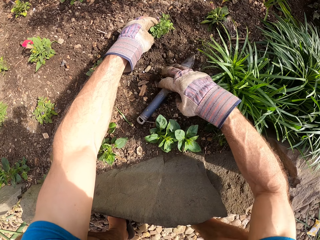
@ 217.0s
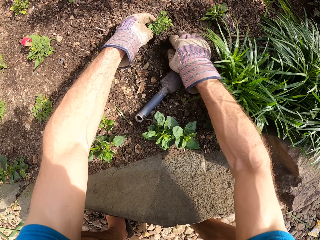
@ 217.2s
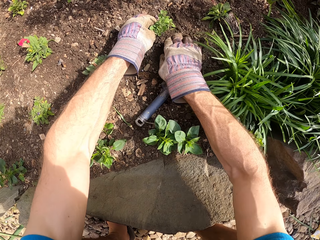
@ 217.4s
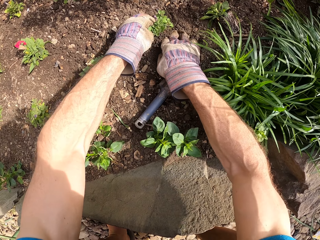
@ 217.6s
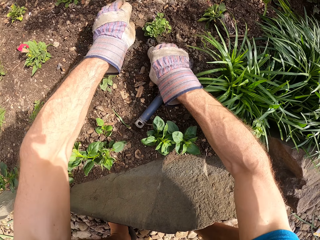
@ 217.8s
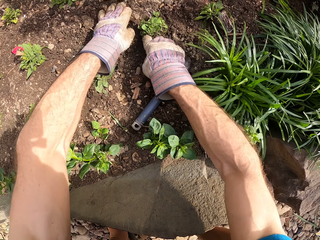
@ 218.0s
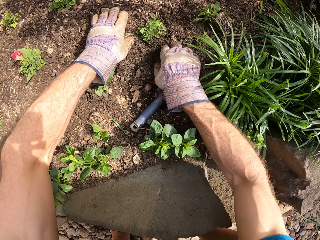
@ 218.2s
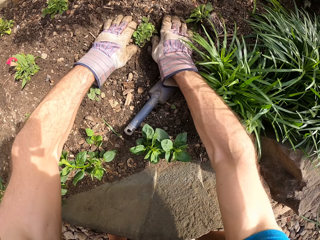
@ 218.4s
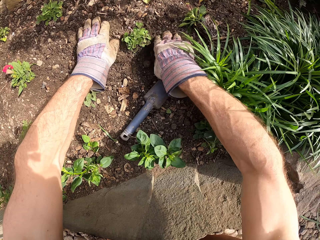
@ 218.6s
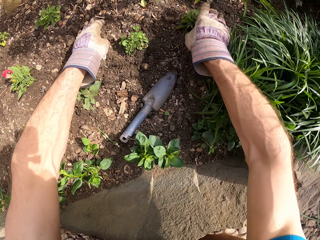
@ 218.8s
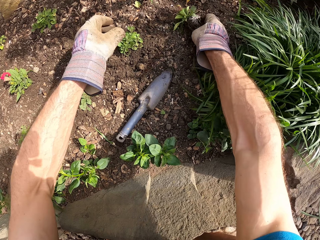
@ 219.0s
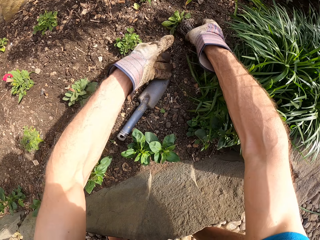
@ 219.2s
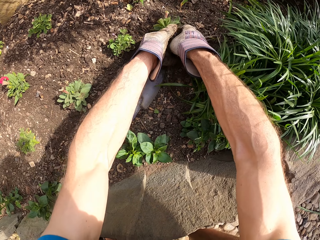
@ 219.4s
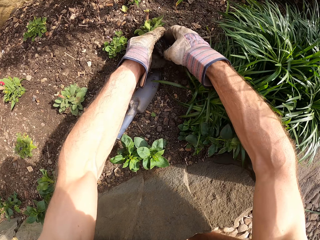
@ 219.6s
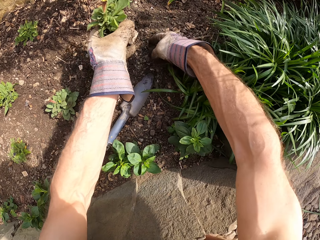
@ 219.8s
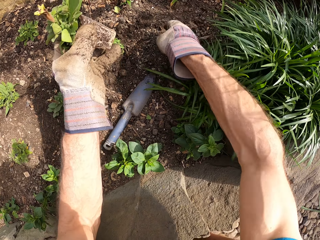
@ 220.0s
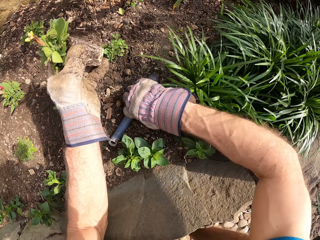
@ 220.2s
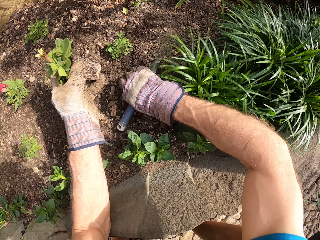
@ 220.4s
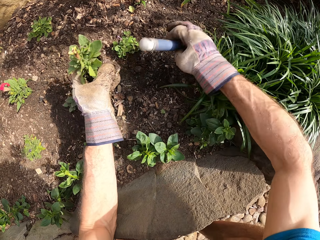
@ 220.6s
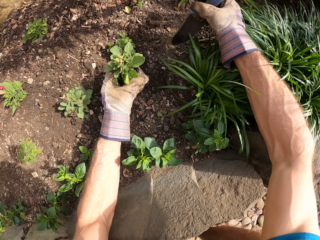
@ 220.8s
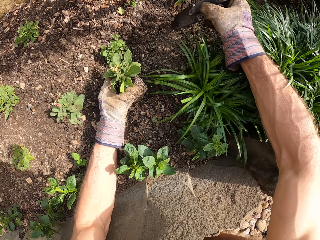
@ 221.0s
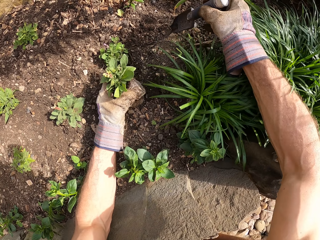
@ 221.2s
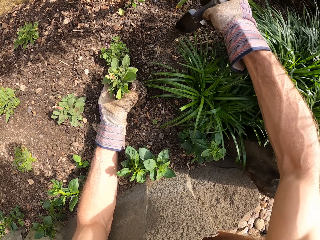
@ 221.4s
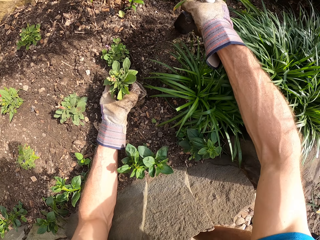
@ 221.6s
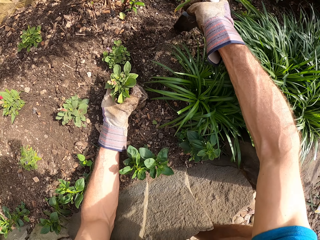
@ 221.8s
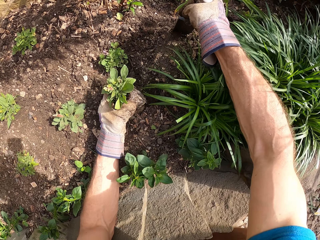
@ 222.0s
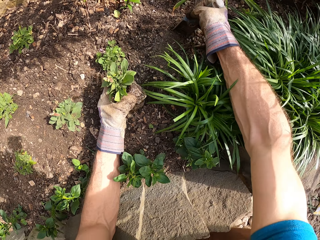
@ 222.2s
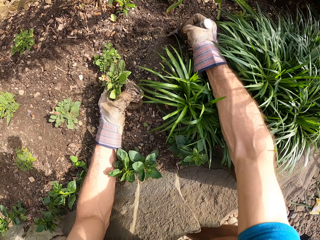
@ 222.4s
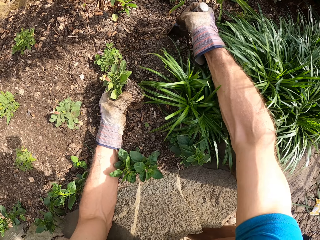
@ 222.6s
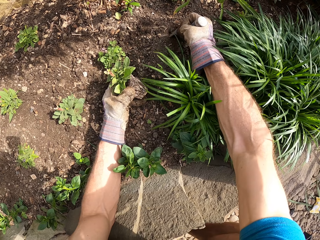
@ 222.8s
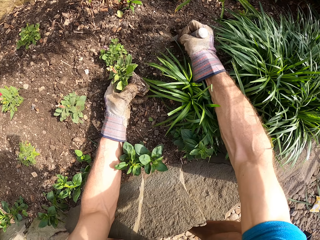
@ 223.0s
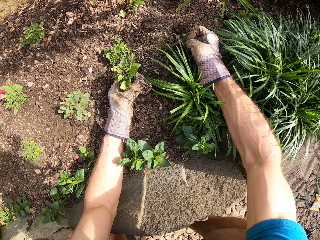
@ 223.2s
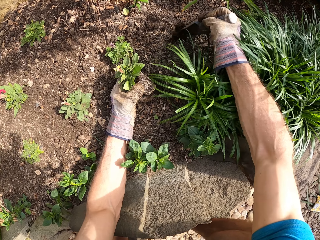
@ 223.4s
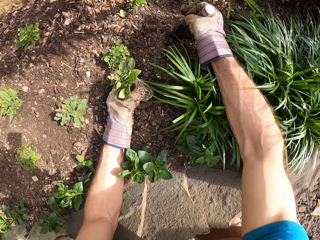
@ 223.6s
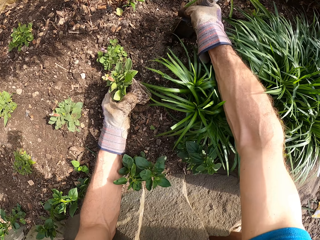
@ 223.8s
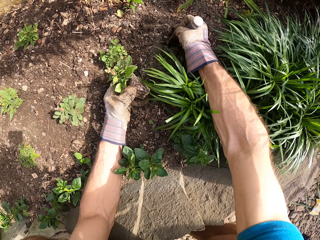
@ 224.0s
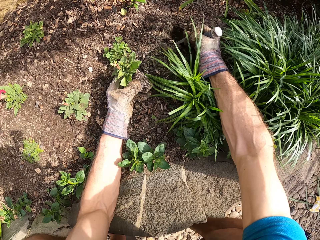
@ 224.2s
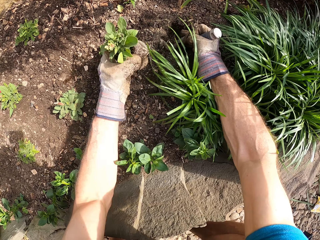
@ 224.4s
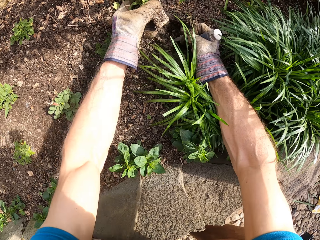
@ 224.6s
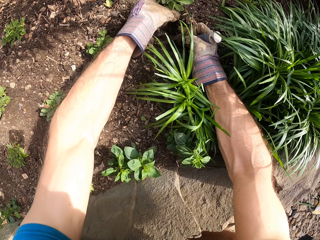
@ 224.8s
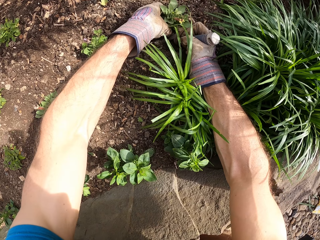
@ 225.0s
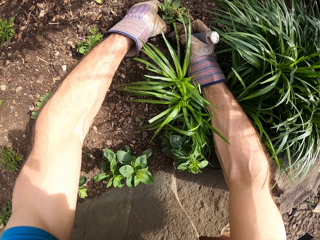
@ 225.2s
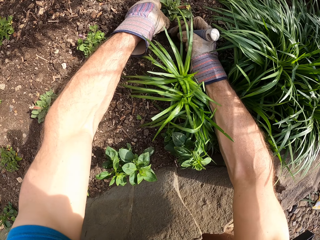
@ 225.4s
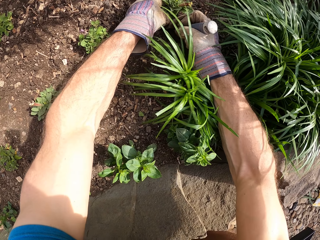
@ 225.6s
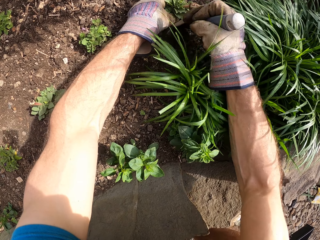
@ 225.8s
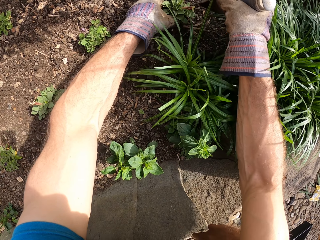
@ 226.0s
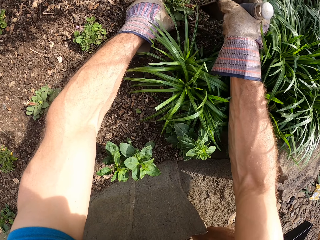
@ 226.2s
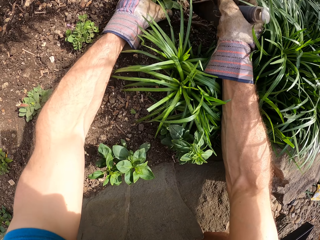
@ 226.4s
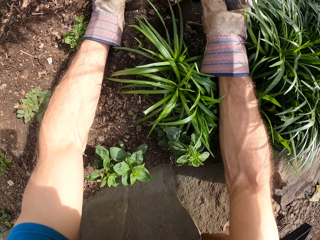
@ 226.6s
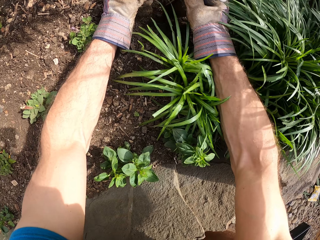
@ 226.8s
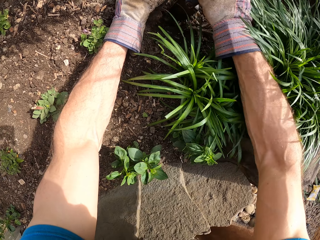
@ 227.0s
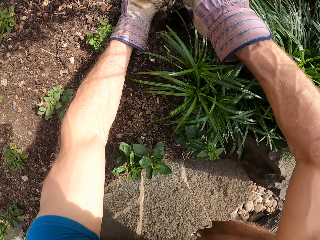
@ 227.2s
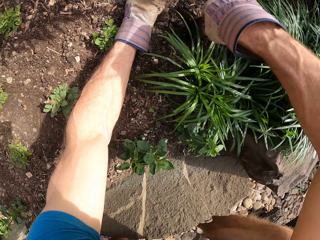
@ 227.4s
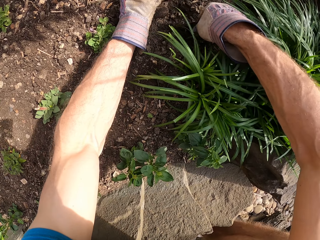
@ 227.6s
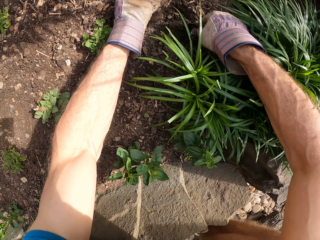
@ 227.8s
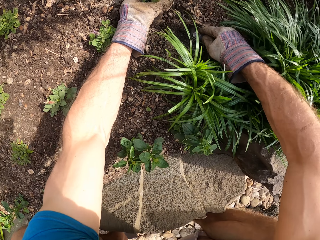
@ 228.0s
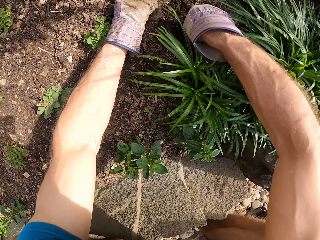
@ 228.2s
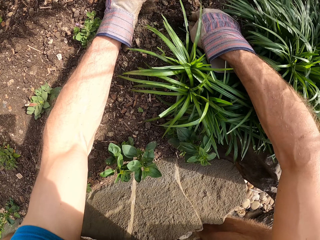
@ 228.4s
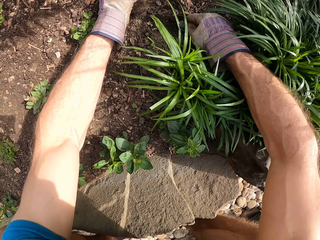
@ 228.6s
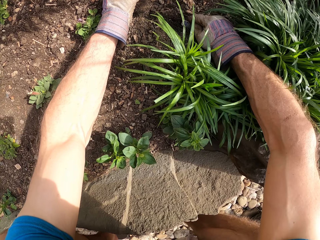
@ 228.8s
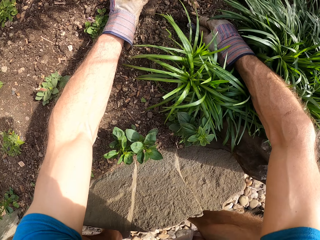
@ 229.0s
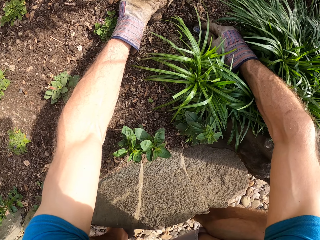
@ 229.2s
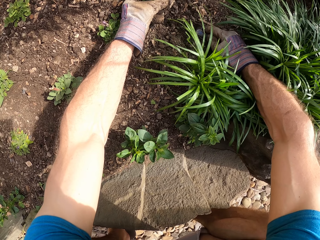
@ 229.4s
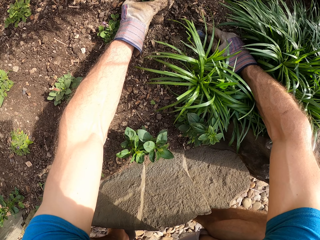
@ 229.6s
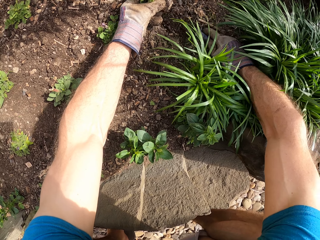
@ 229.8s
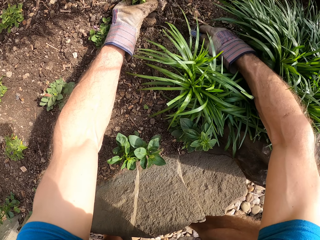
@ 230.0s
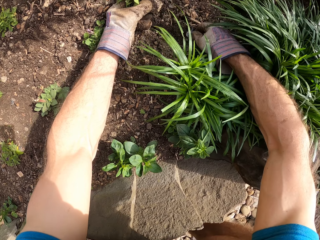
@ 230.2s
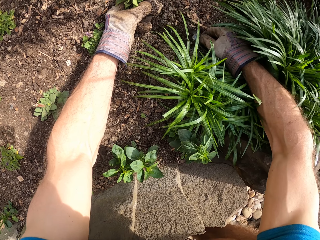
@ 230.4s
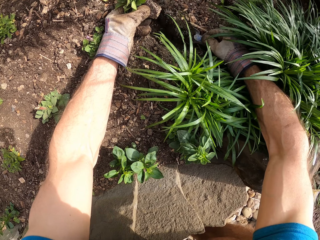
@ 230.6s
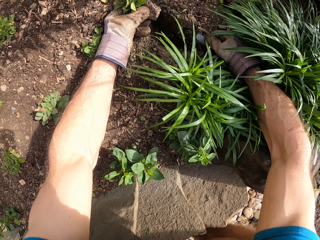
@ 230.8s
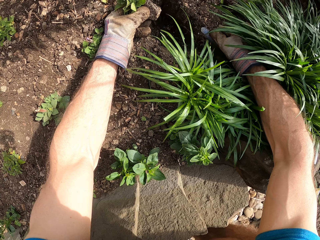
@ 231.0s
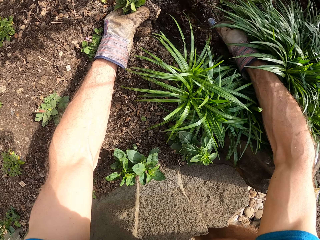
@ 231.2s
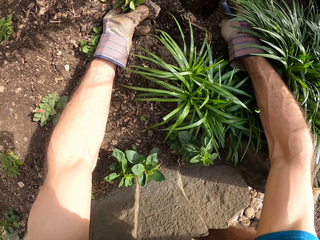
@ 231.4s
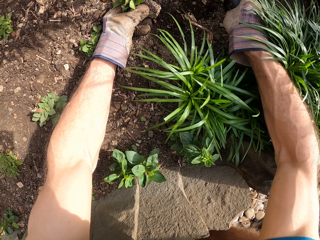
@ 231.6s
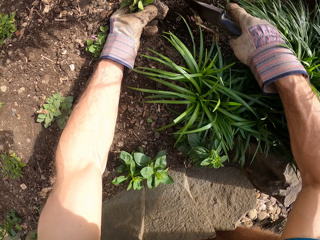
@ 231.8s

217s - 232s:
The camera wearer spreads soil around a plant with a trowel. They put down the hand trowel. They spread soil around the plant with hands. They pick up a plant or seedling. They pick up the hand trowel. They dig a hole in the ground with the hand trowel. They put the seedling in the hole. They hold the plant. They scoop soil from the hole with the hand trowel. They throw soil.

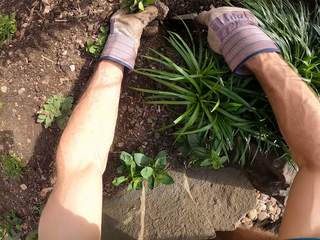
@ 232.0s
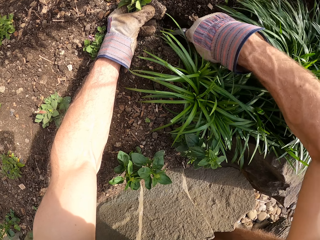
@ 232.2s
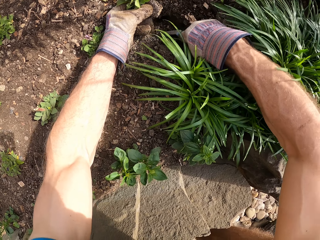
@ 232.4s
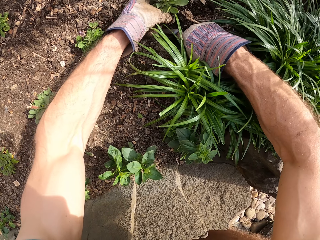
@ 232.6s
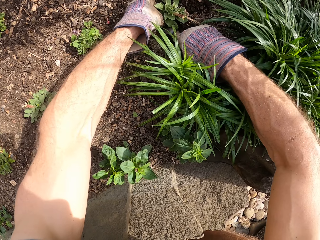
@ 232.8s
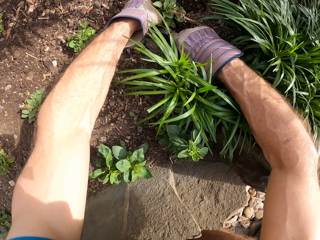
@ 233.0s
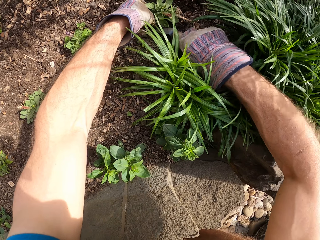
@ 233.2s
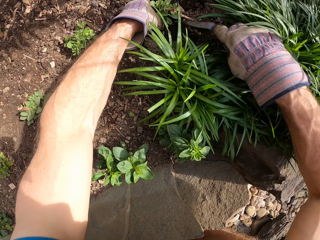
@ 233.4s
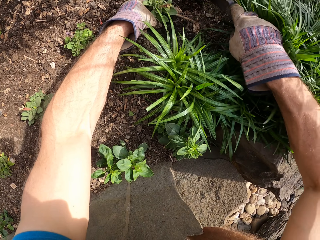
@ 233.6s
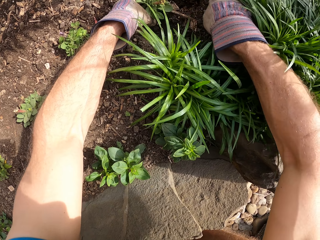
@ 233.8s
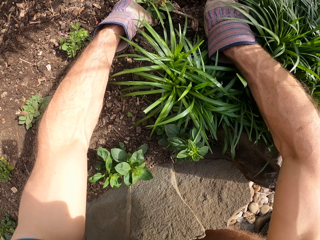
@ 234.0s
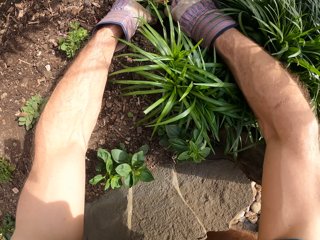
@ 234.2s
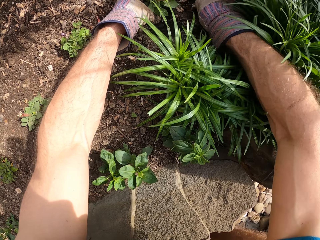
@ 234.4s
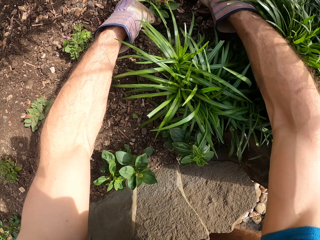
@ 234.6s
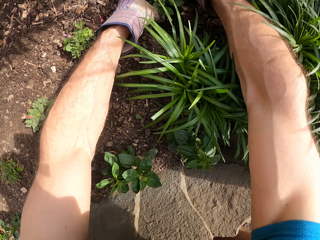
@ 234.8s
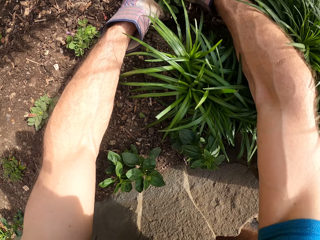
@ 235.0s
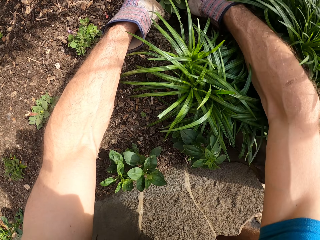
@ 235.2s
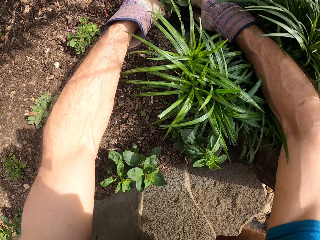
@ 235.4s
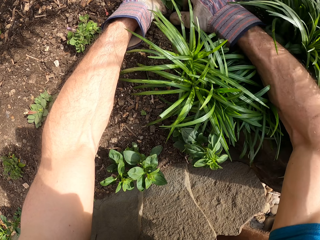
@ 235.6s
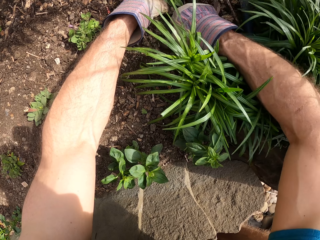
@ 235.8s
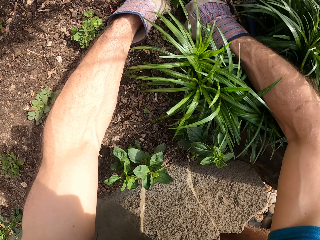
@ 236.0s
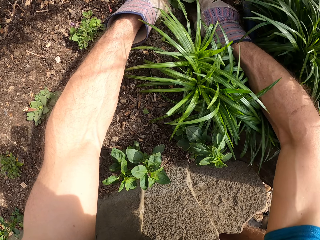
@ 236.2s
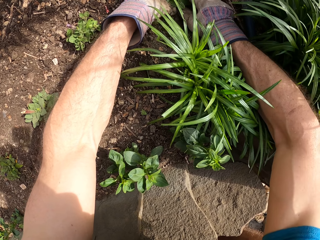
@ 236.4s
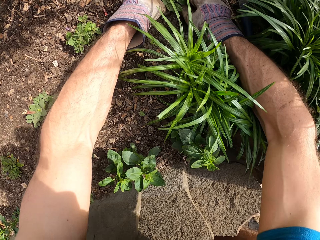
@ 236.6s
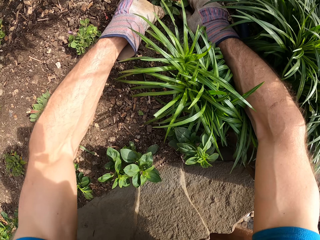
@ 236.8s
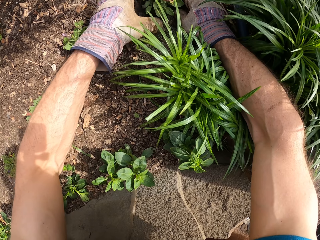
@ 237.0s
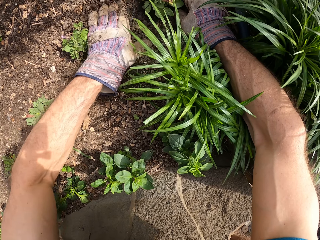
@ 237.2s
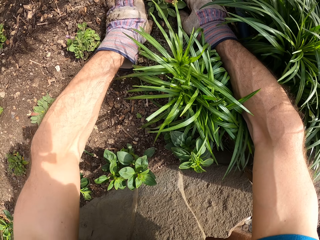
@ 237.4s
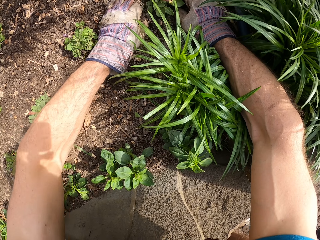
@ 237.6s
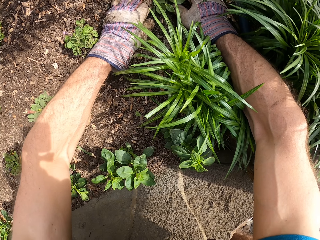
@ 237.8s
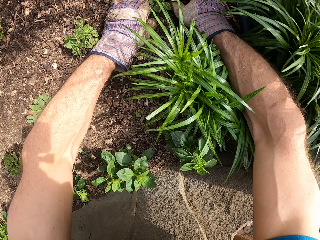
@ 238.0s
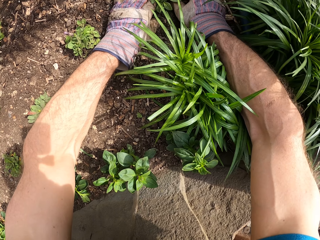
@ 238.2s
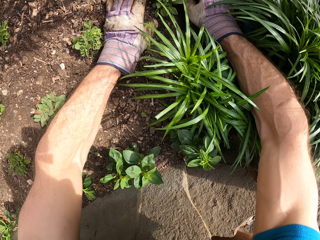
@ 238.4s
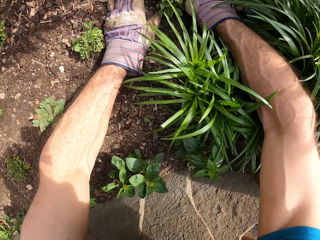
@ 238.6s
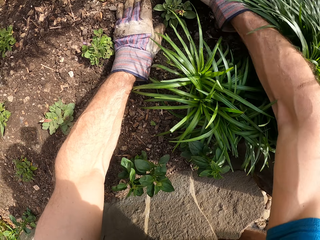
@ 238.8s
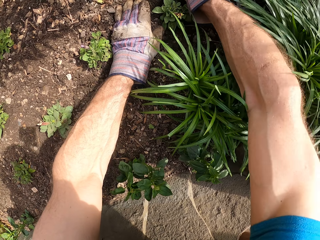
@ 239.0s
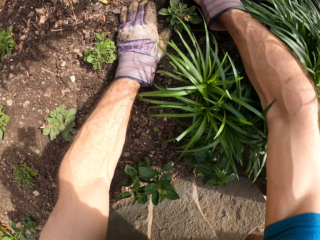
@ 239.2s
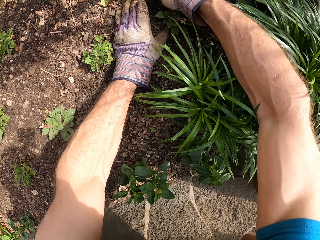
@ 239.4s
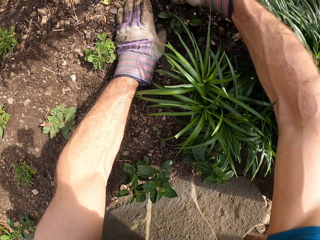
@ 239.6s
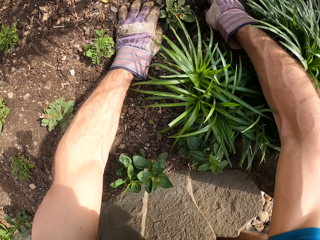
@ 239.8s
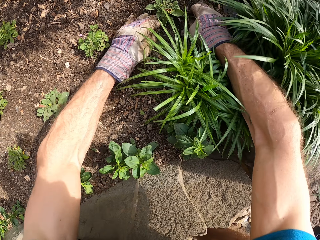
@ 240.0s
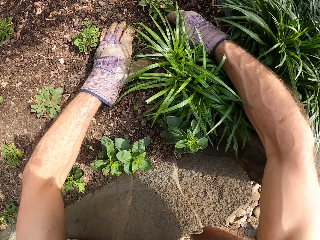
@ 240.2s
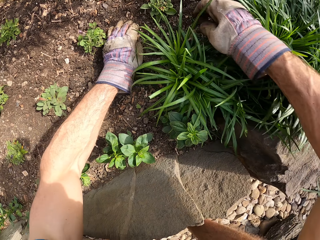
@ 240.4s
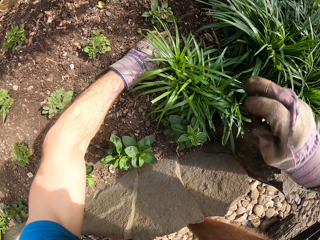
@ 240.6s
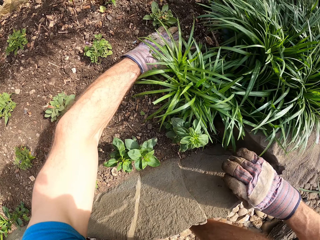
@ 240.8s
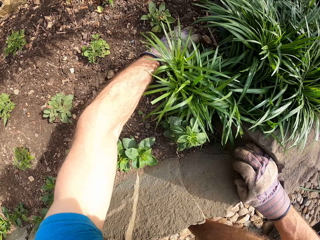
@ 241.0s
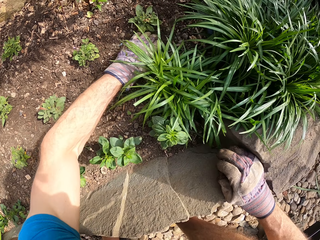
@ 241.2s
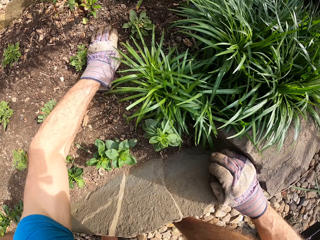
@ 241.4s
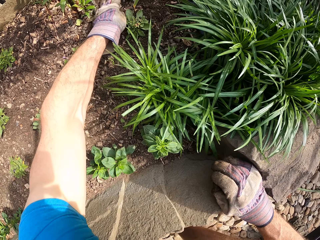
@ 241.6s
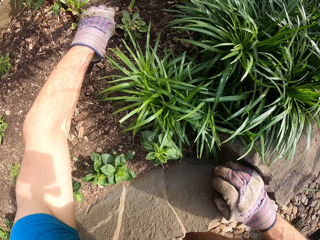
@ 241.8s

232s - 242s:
The camera wearer puts the seedling in the hole. They drop the shovel. They put soil around the seedling.
